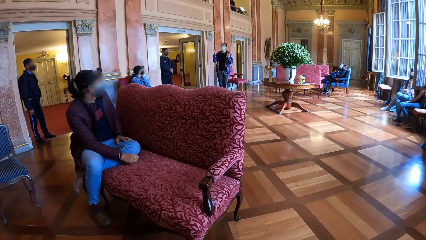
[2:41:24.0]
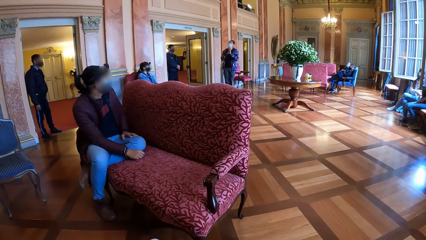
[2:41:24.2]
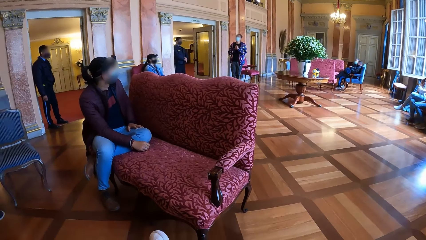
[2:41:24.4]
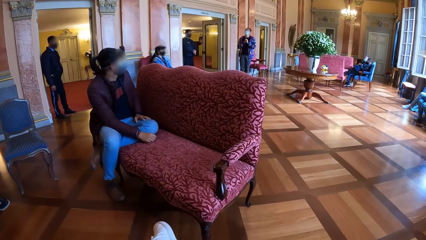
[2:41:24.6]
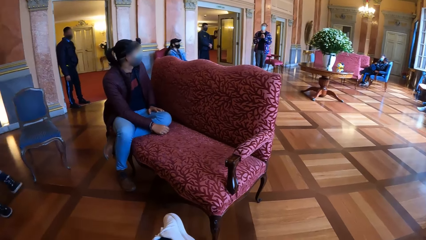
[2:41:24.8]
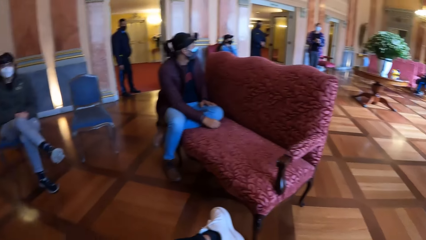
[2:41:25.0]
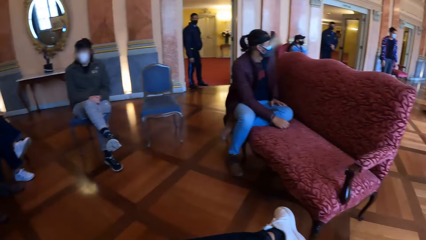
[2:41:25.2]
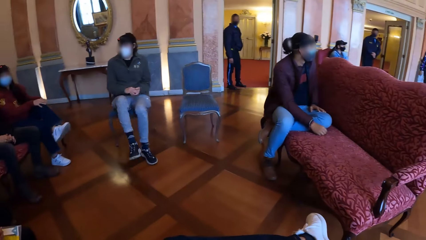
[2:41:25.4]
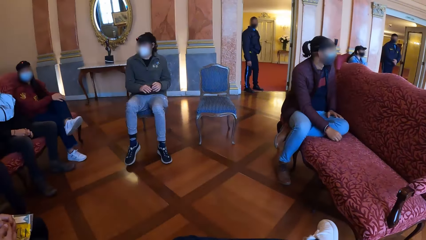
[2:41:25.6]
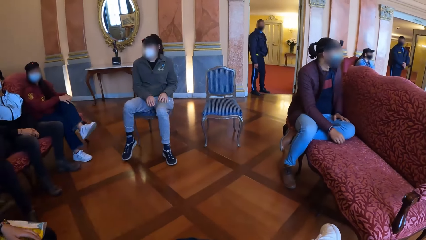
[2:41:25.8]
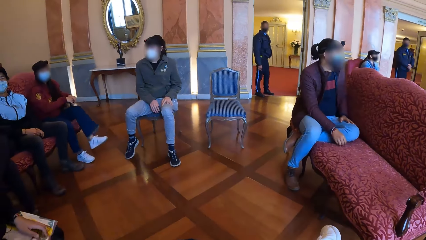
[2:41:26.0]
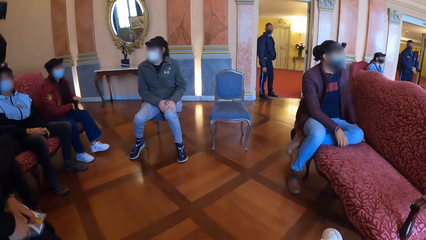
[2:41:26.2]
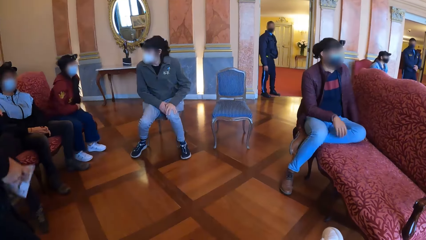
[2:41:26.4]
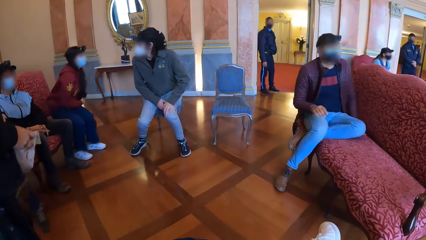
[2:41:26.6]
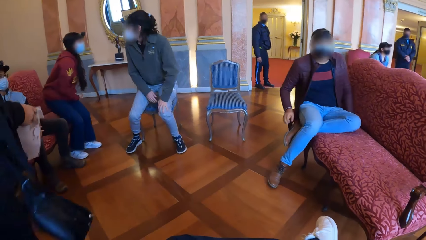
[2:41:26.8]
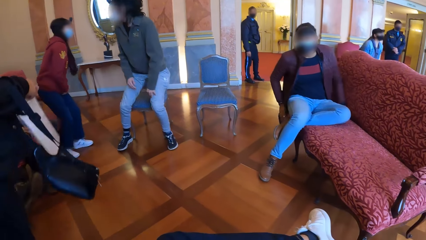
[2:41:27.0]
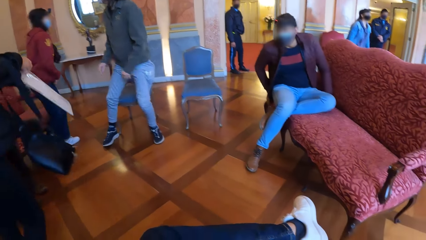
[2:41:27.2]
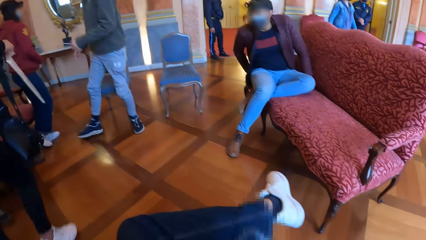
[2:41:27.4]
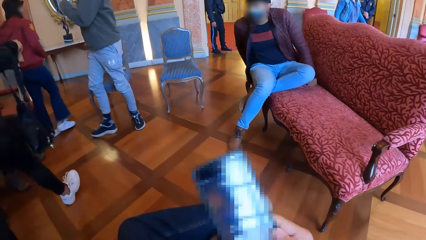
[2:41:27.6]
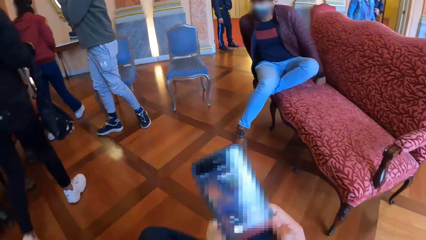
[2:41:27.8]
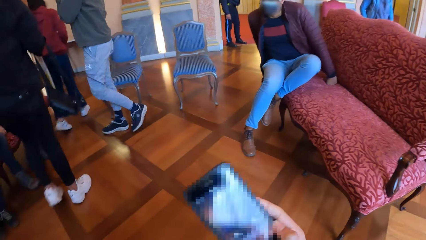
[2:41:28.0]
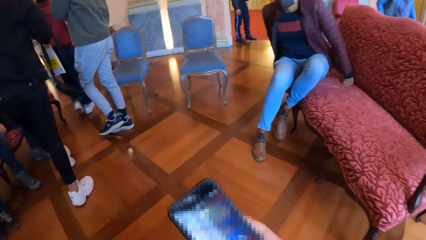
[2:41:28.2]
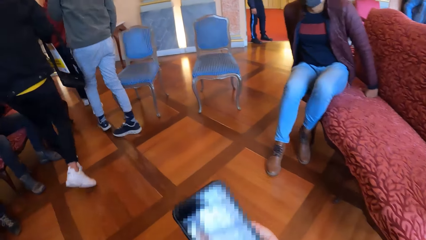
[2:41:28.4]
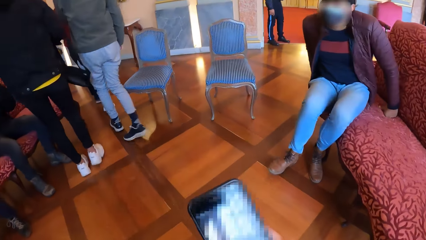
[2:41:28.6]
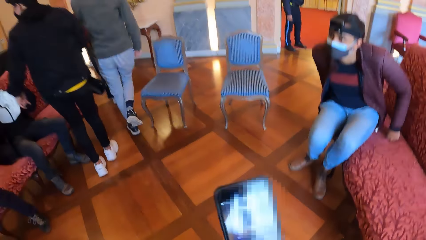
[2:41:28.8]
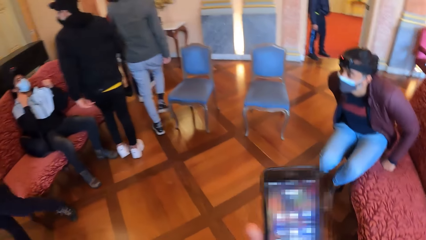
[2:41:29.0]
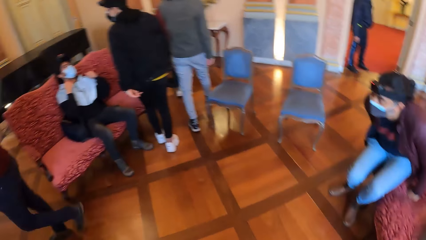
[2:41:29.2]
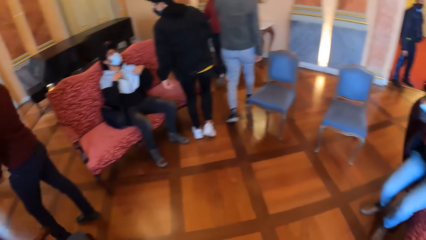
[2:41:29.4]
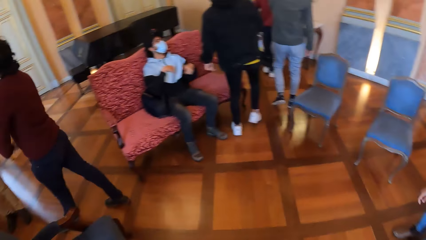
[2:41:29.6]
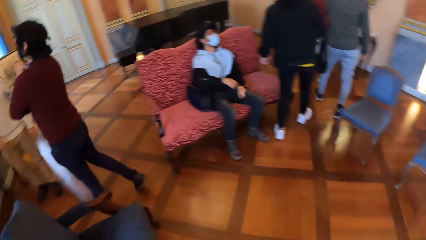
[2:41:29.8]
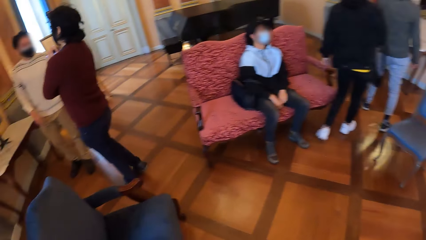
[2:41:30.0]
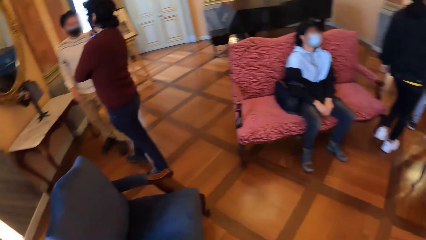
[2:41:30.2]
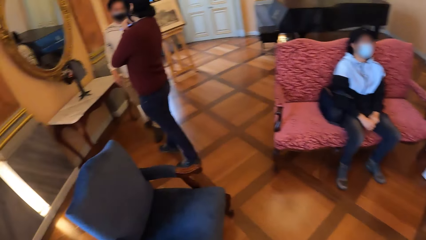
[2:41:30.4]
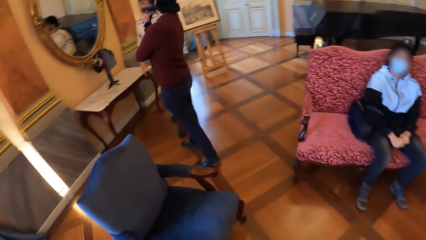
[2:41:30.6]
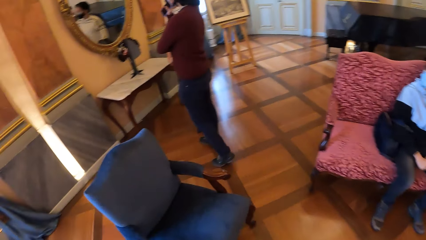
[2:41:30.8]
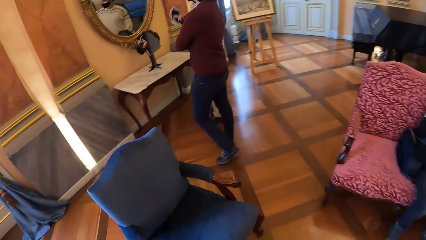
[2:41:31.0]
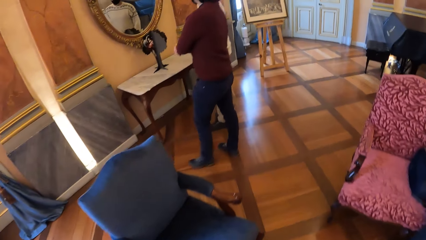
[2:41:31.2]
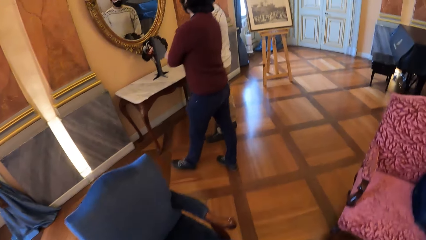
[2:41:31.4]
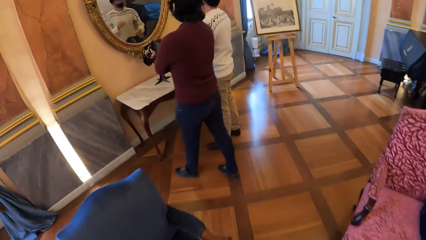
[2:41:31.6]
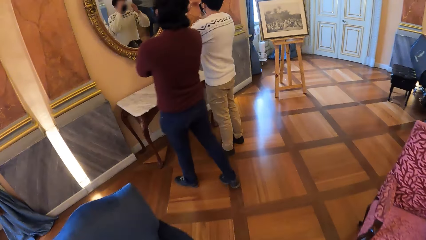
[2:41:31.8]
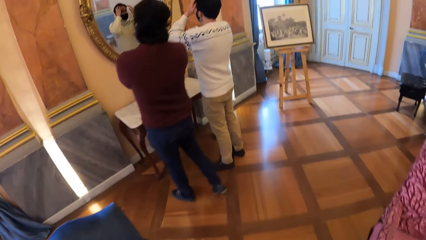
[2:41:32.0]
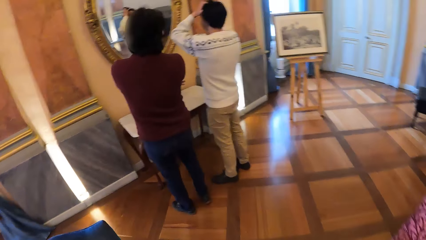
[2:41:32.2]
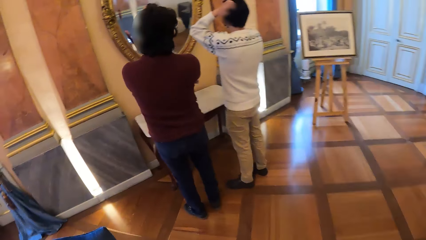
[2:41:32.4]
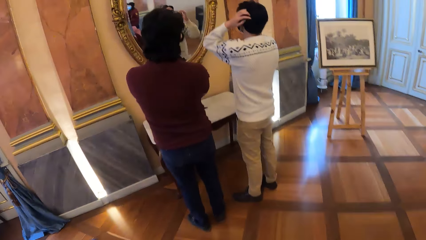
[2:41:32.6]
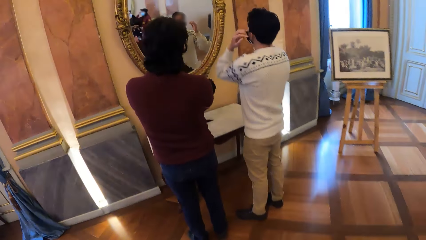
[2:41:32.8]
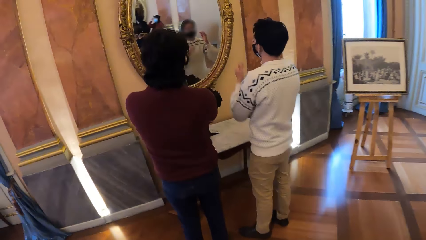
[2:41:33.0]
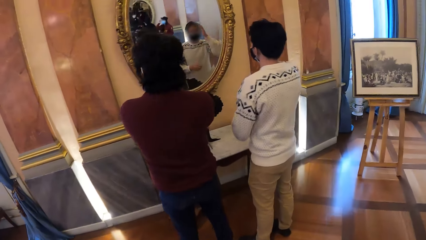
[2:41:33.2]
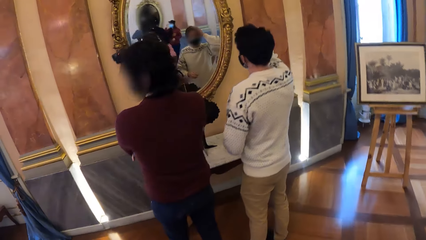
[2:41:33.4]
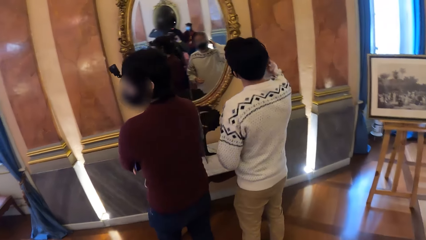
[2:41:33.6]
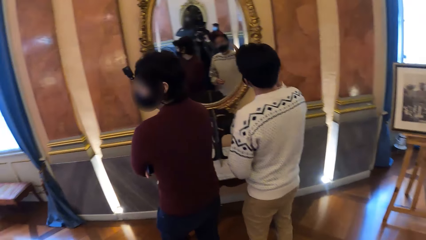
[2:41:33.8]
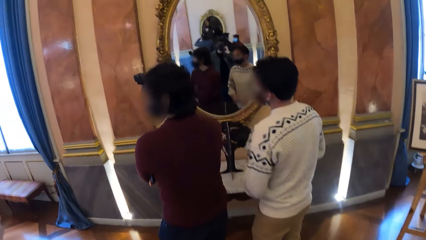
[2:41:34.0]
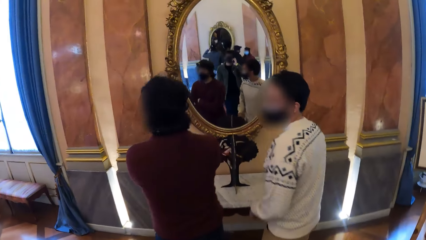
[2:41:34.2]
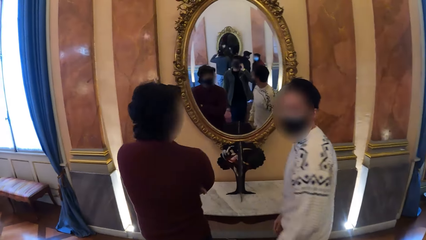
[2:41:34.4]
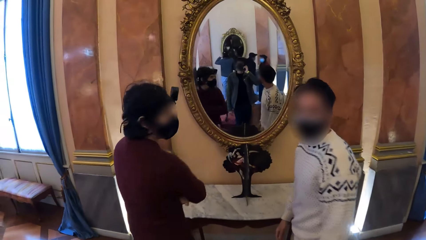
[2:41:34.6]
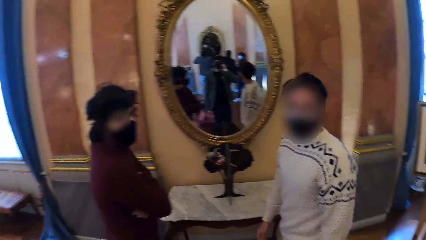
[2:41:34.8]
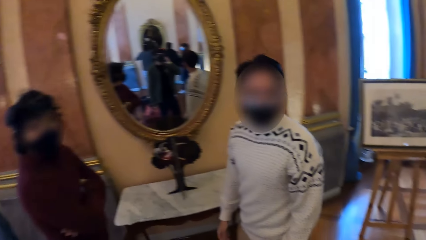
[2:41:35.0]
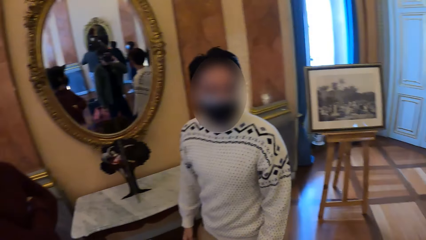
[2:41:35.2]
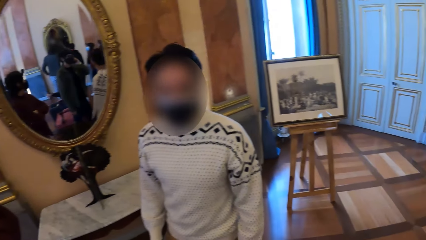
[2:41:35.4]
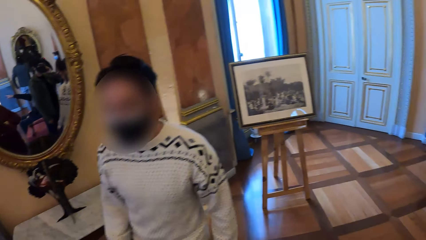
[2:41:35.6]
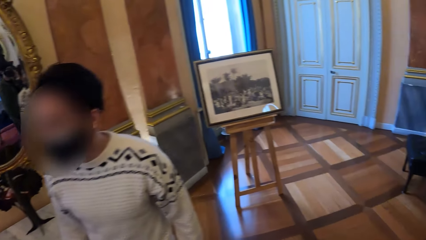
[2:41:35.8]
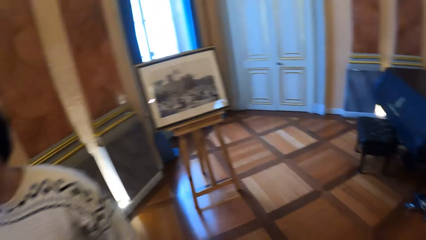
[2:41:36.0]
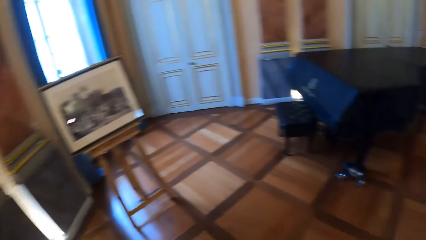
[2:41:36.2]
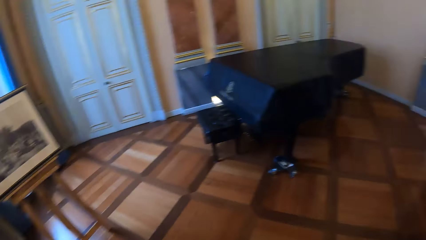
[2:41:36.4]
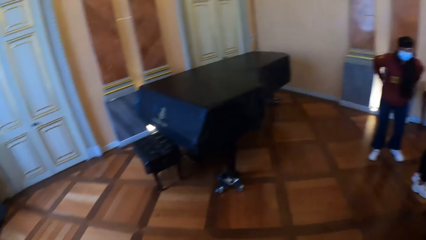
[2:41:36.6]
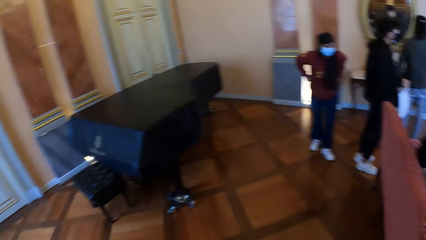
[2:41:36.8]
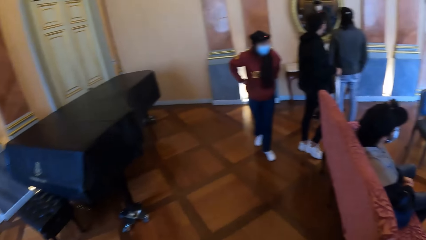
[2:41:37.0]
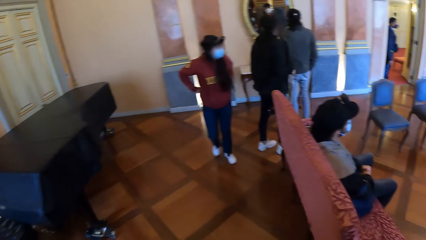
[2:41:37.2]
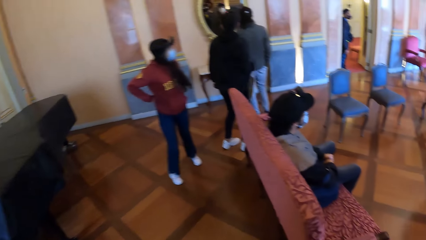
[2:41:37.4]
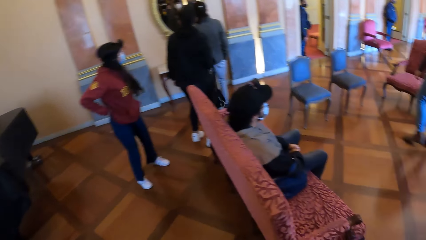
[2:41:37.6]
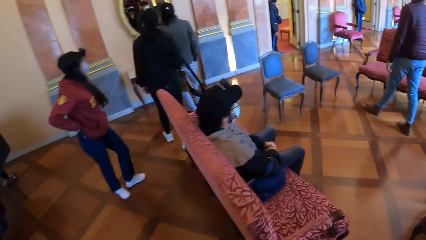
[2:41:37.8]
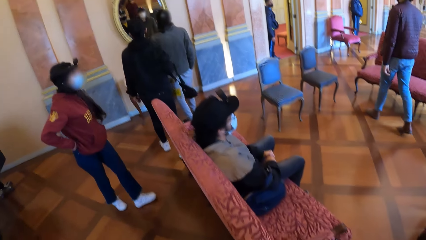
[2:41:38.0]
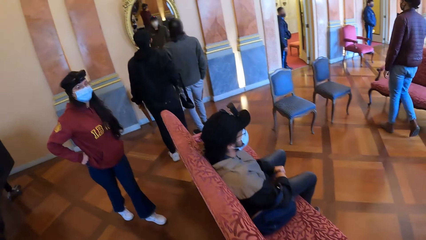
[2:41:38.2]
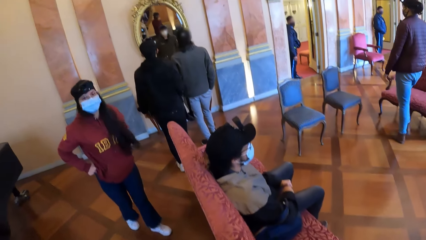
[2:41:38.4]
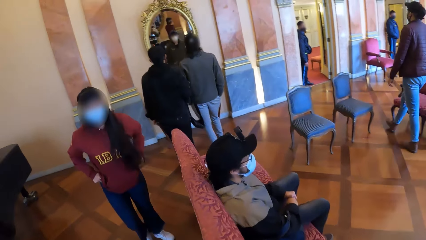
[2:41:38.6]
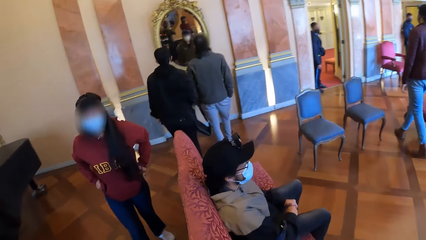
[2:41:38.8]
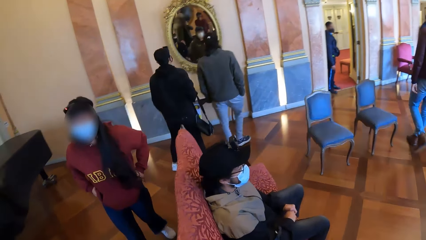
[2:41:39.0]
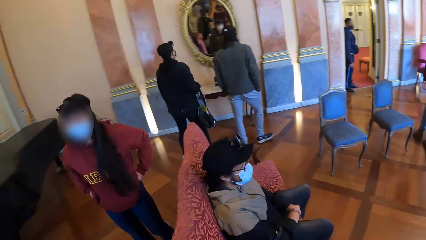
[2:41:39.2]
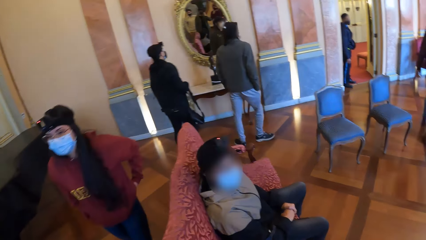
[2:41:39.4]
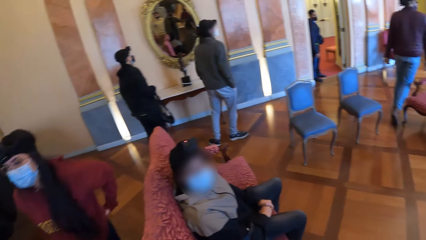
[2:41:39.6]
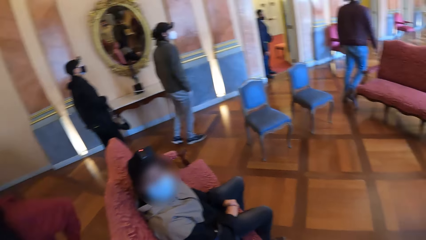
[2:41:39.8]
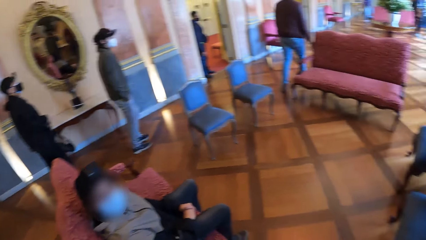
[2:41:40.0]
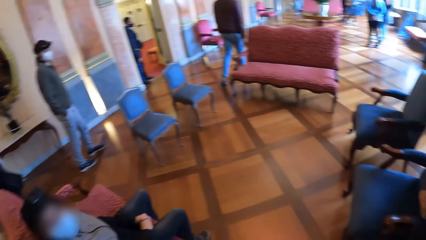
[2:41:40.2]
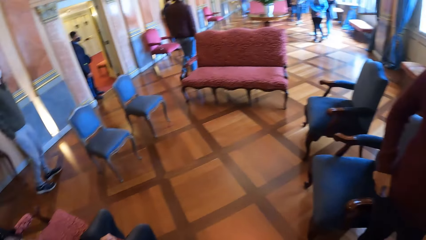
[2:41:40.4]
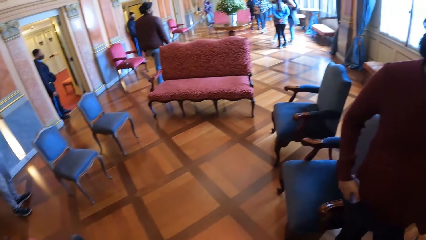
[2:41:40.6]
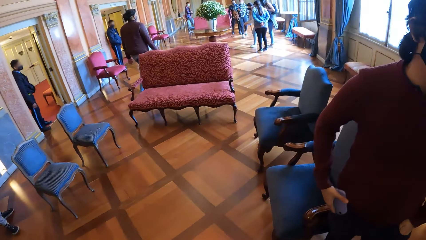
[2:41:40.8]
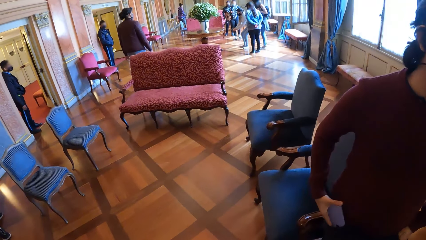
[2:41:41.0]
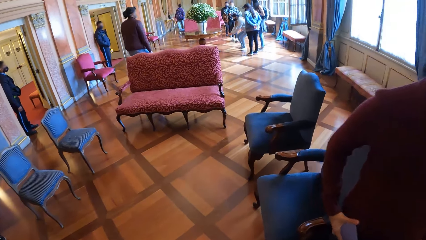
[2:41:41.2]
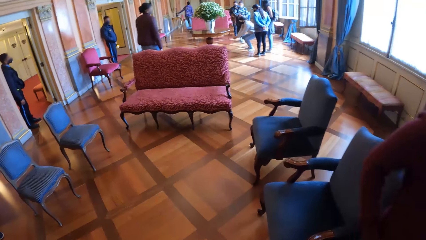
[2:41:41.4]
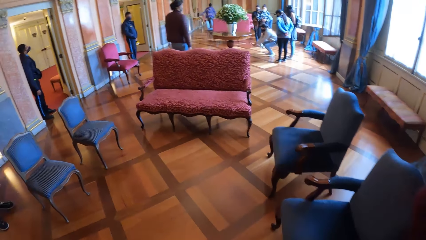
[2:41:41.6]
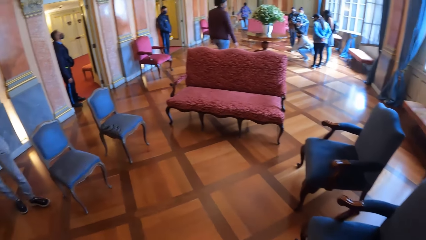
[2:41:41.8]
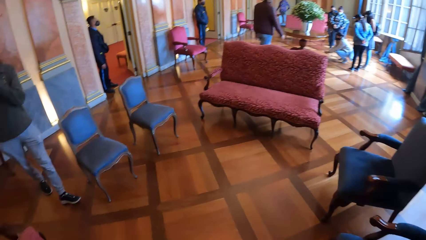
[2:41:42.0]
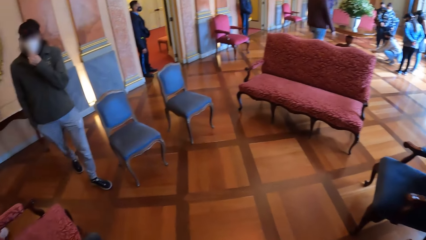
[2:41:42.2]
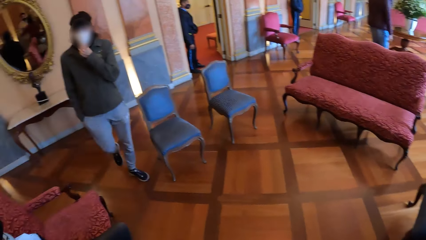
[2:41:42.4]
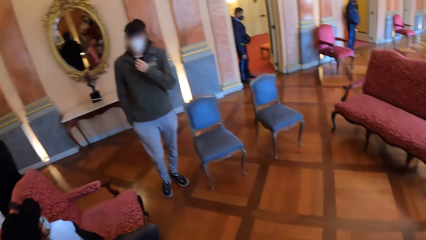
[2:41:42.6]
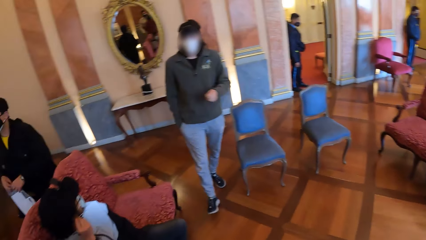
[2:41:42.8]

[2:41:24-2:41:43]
The camera wearer looks at the people. A woman stands up from a chair. A man stands up from a chair. The camera wearer stands up. They look at the phone and walk towards the mirror. Another man rubs his hair with both hands. The camera wearer walks around.
